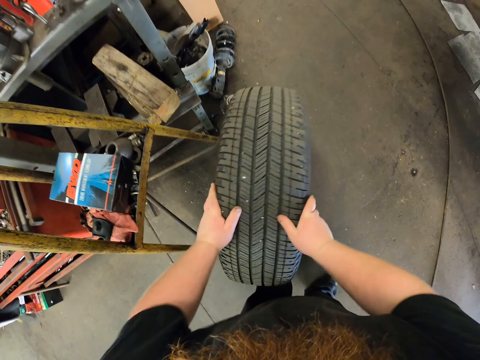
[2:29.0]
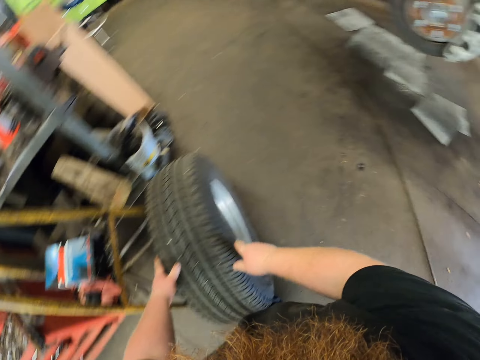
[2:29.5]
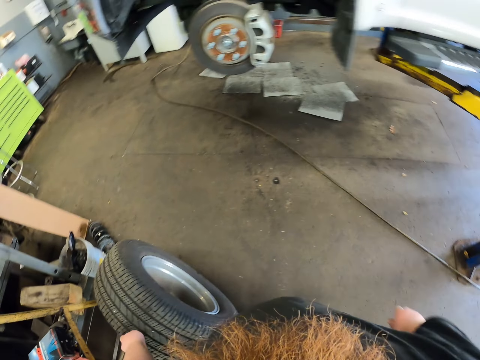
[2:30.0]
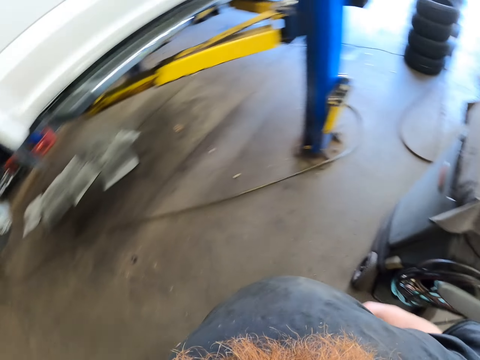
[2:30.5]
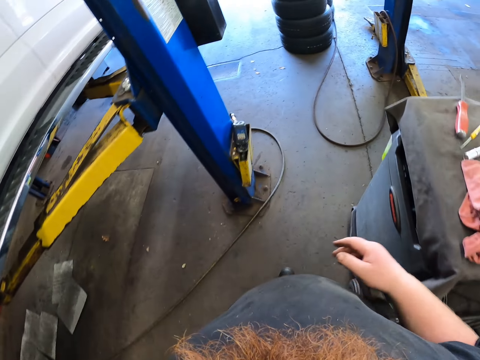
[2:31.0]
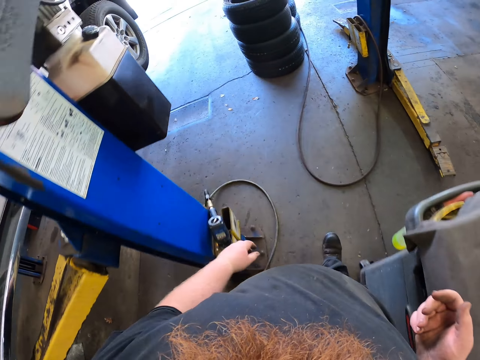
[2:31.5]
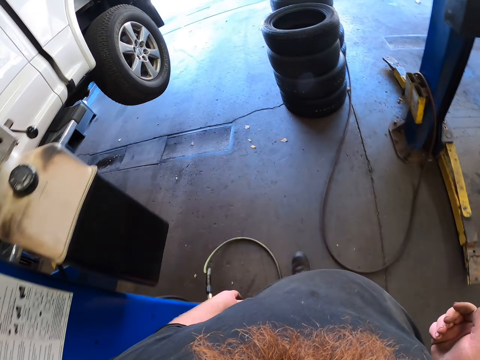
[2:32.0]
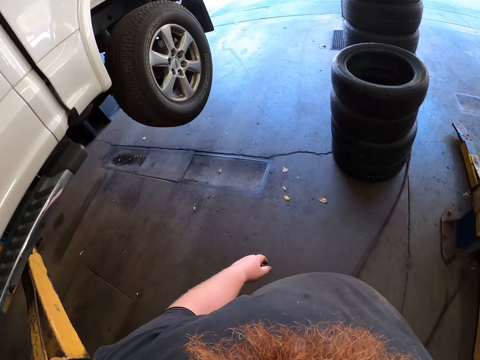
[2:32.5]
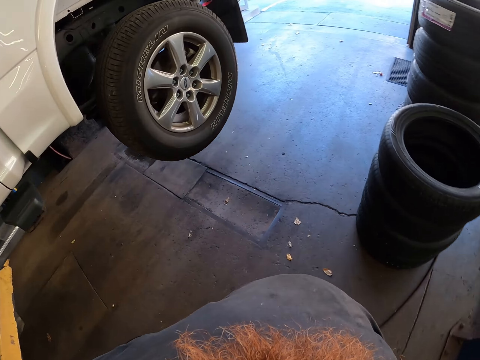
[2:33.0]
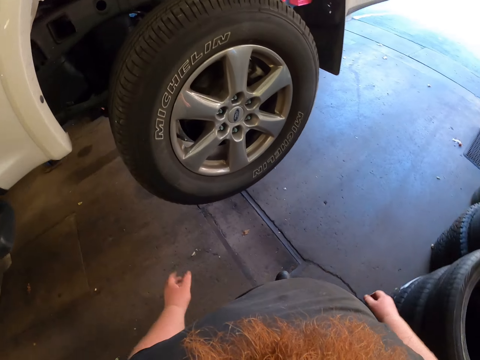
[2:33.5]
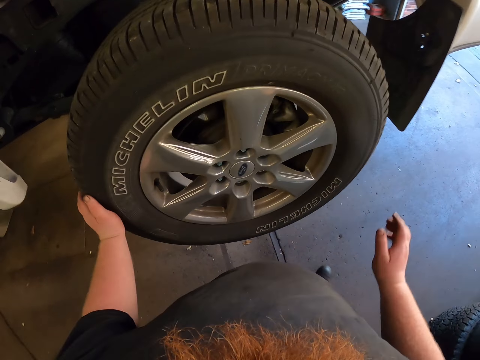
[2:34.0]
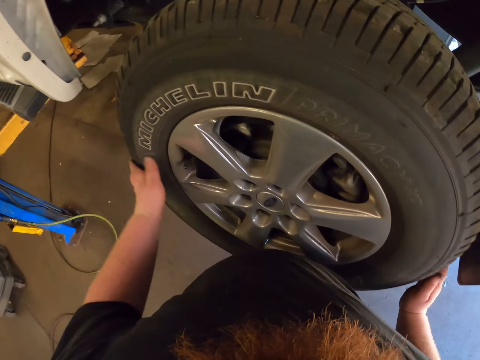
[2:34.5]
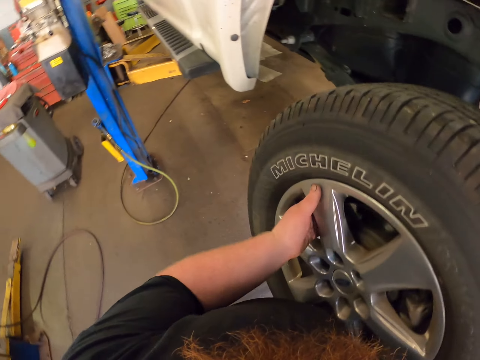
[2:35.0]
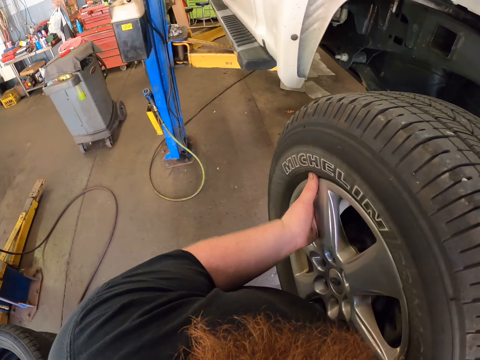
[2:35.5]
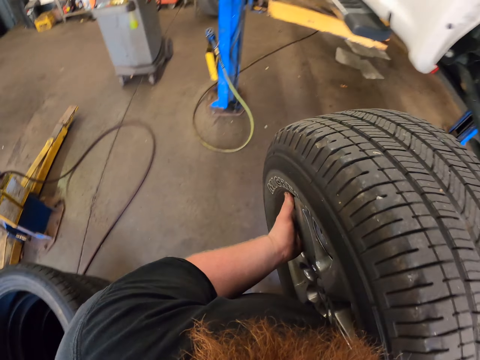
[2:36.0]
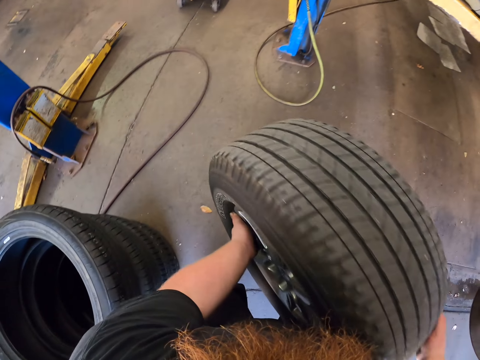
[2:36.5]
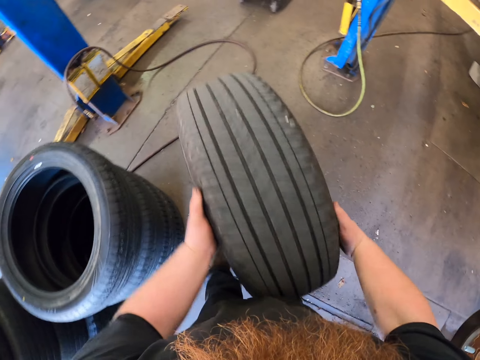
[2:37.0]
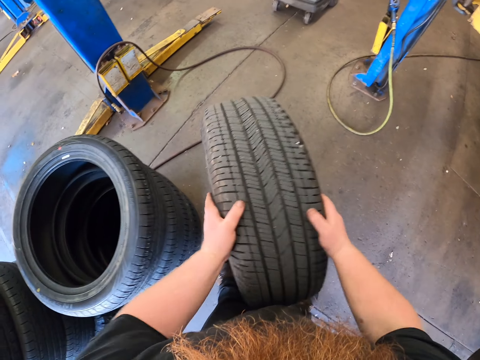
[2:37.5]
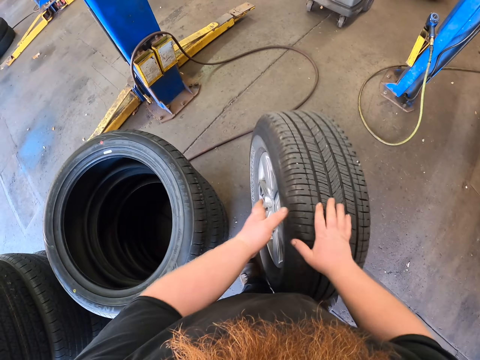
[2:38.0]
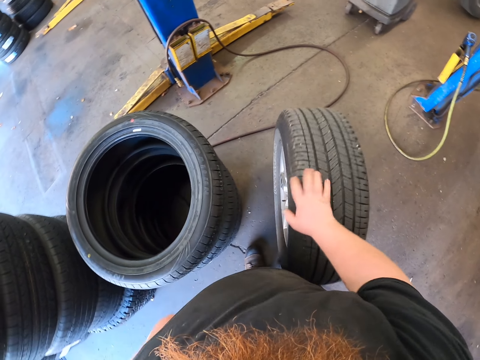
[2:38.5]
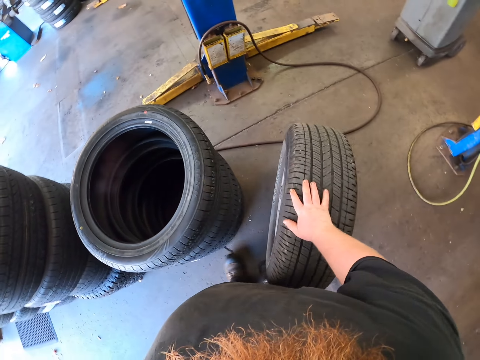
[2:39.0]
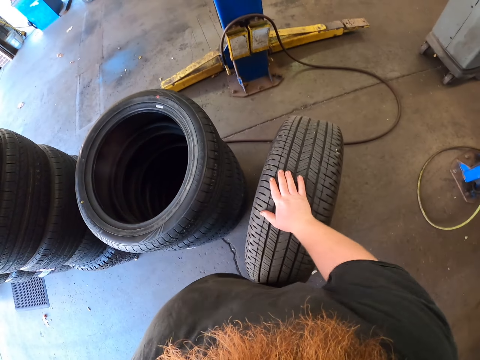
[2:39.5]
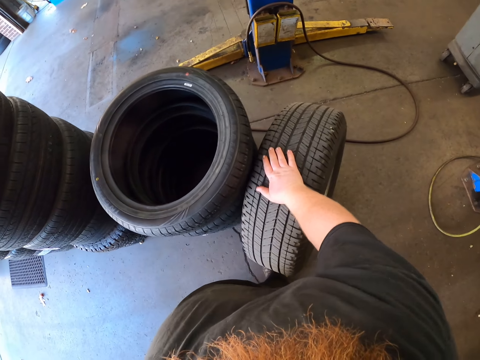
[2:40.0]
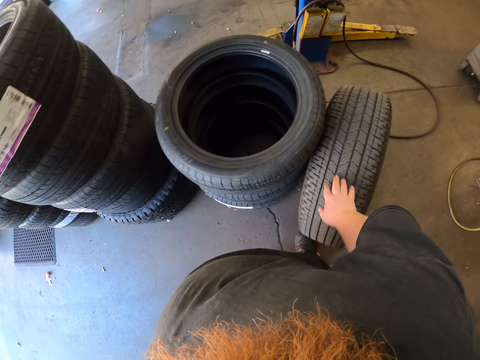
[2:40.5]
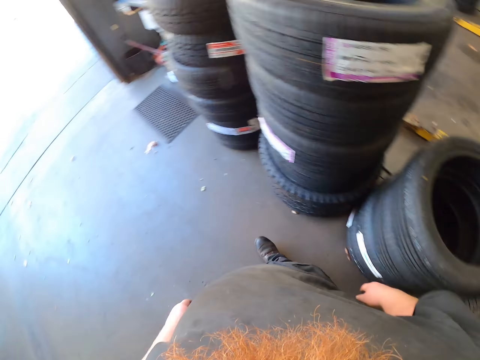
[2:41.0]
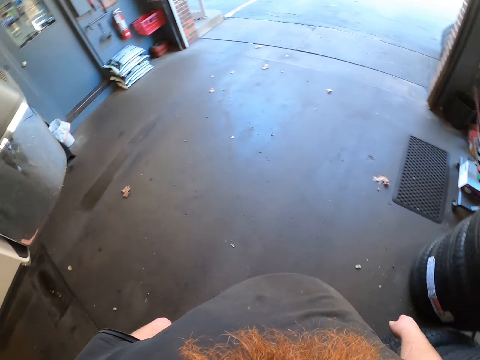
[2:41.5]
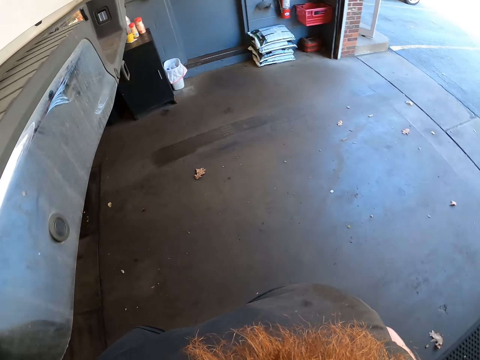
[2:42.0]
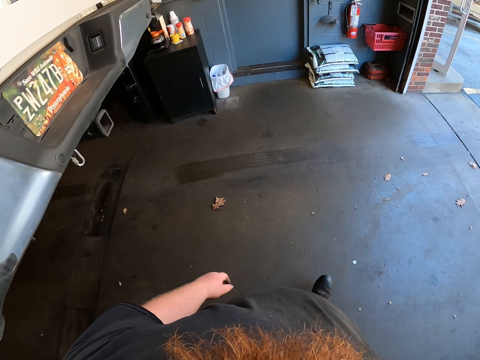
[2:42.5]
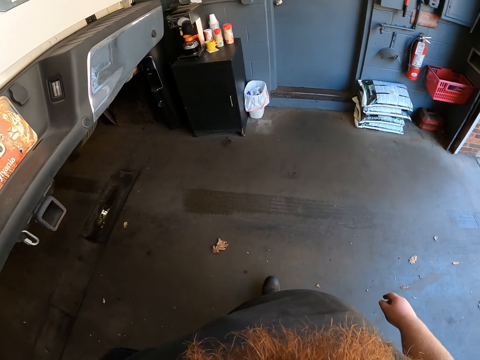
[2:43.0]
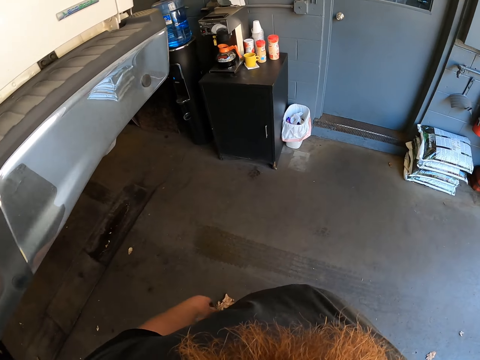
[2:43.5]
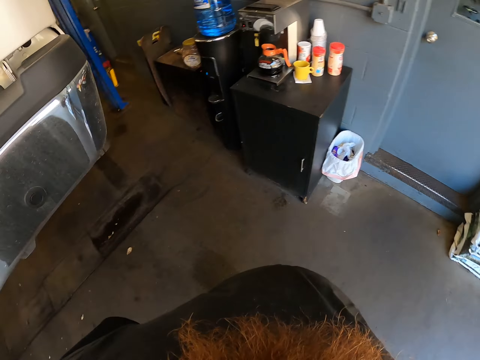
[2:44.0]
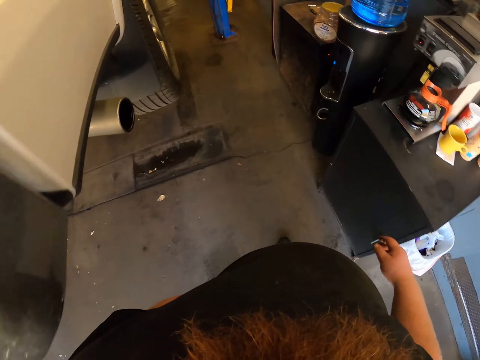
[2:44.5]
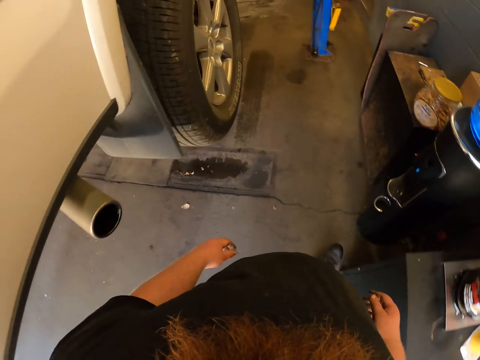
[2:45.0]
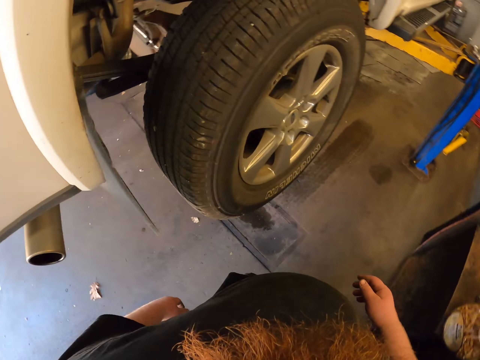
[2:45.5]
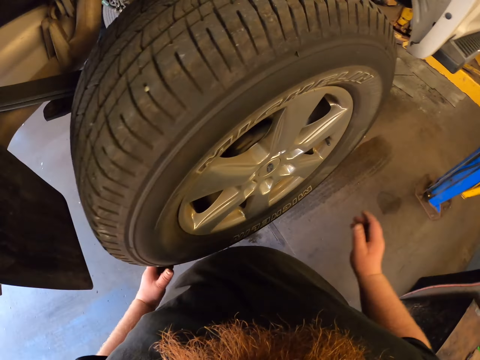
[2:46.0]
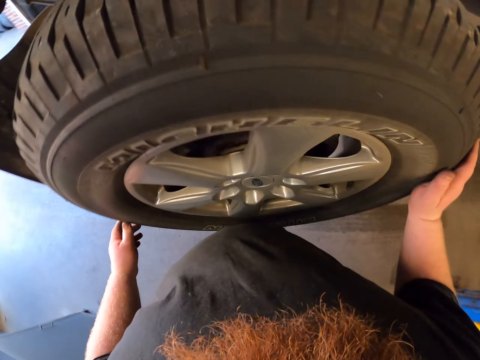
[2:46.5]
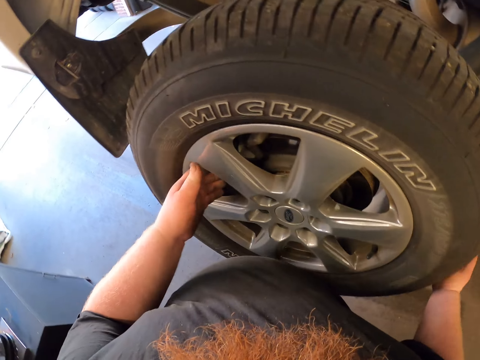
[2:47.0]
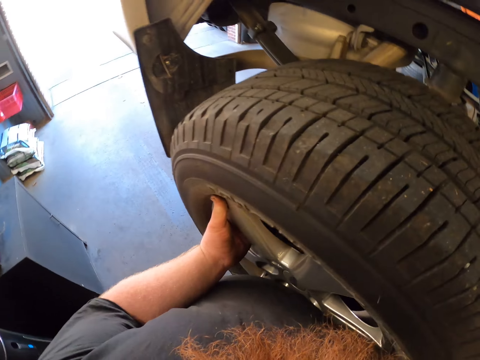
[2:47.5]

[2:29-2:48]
The camera wearer puts the tyre aside. They walk in the room. They remove the tyre on the vehicle. They drop the tyre down. They put the tyre aside. They walk in the room. They remove the tyre on the vehicle.

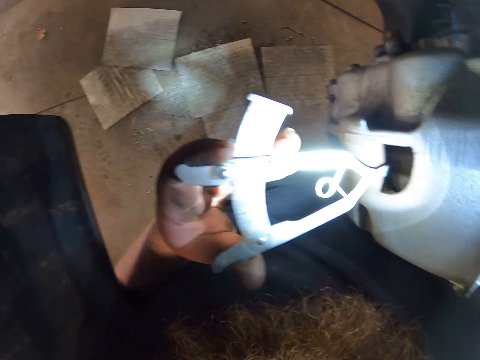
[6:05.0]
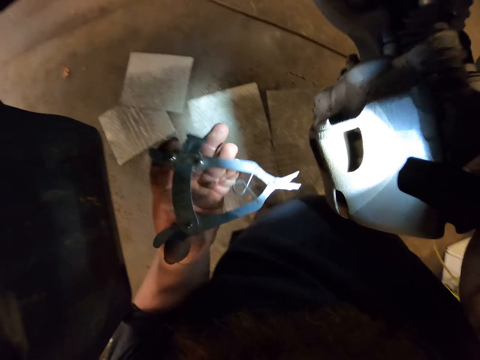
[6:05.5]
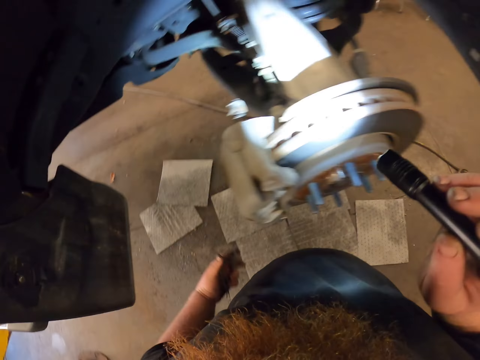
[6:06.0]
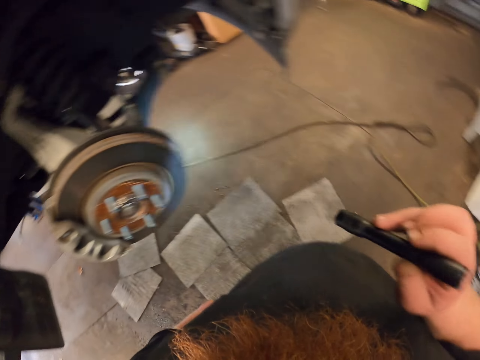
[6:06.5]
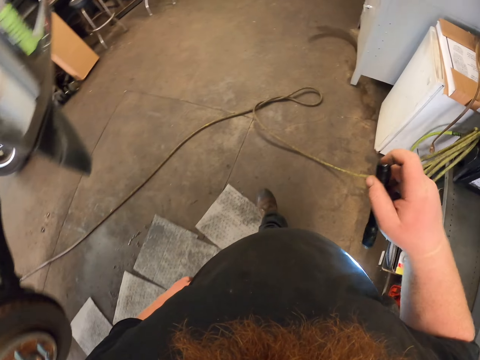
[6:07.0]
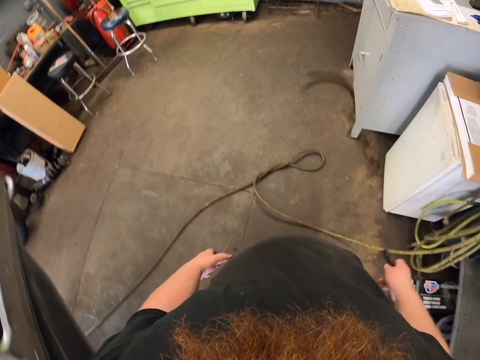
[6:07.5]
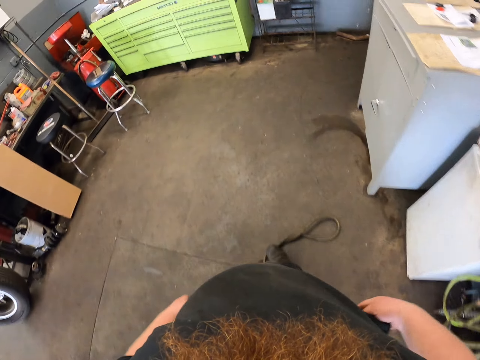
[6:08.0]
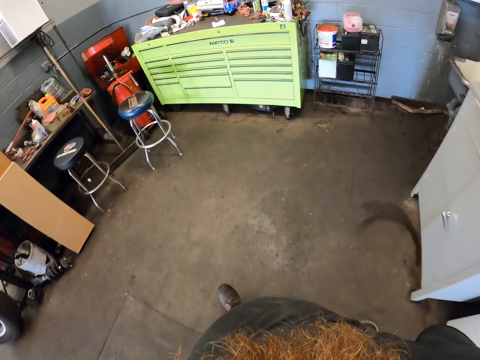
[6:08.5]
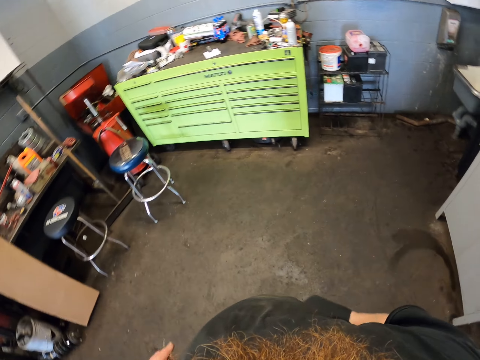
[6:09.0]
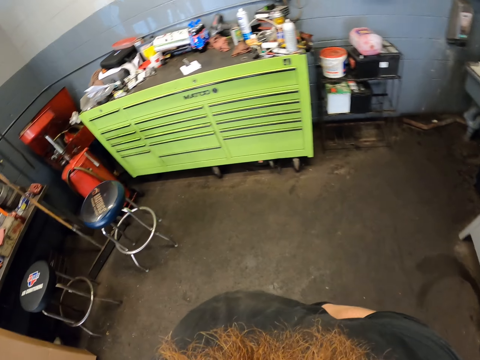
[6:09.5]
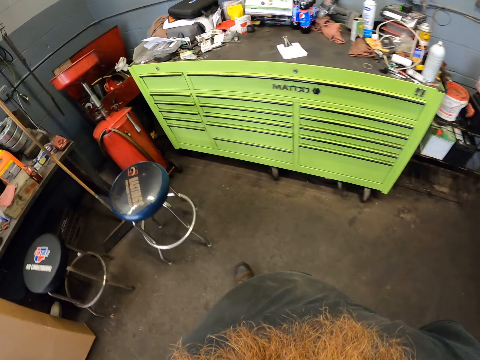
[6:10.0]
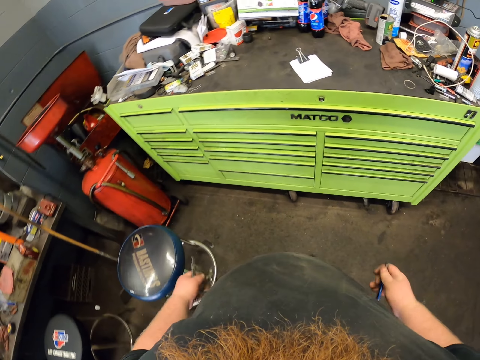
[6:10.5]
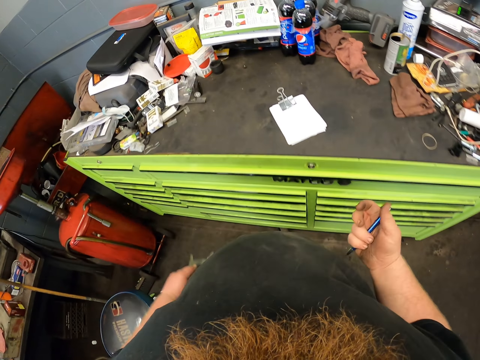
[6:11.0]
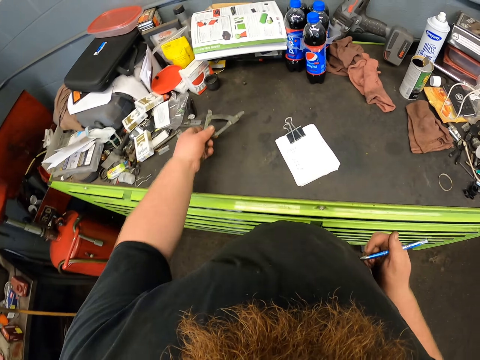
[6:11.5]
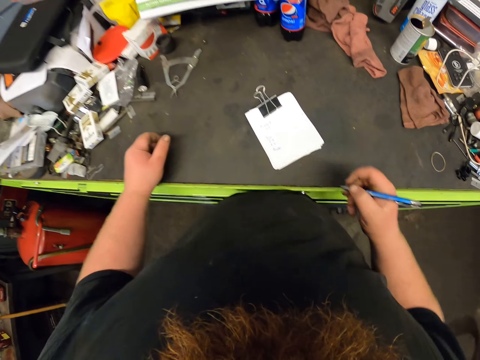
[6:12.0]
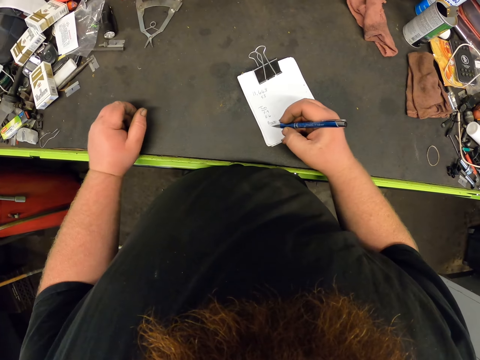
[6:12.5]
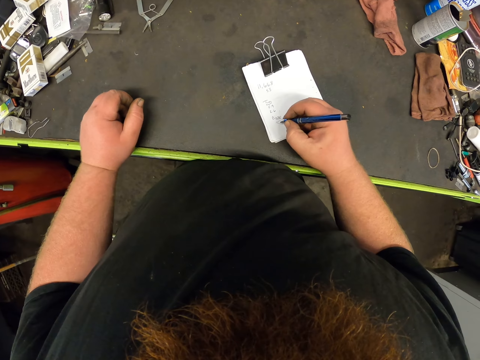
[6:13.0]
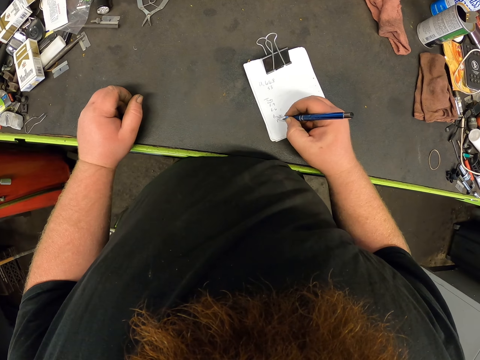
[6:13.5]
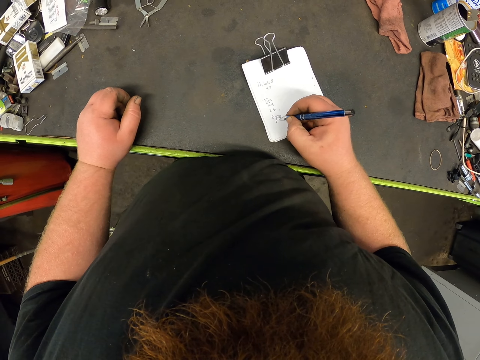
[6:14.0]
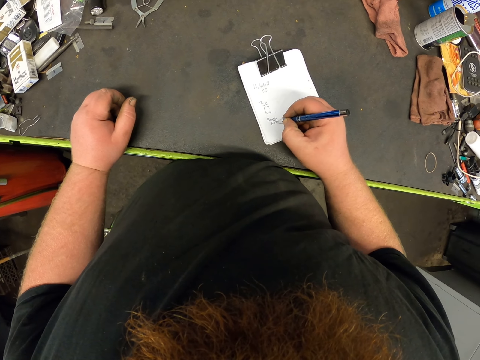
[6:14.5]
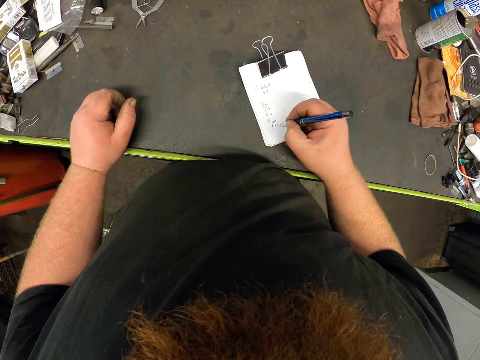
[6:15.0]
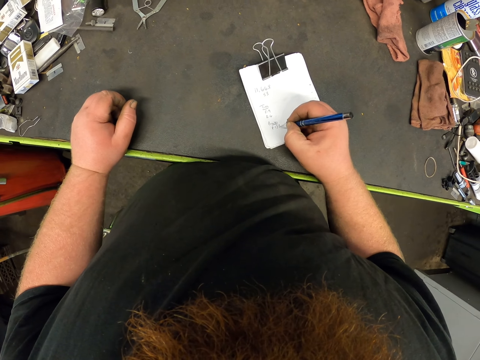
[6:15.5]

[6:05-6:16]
The camera wearer walks to the table. They put a torch in the pocket. They remove a pen from the pocket. They hold the pen. They put the caliper on the drawer. They write on the book.
